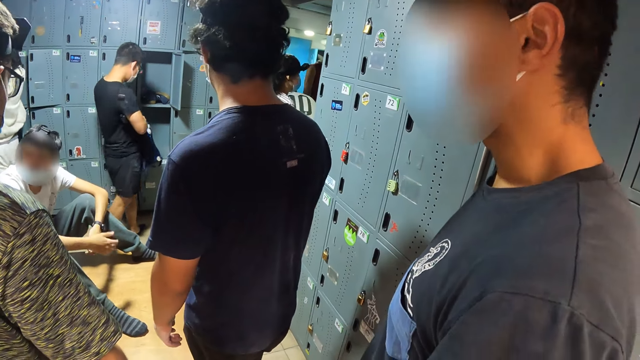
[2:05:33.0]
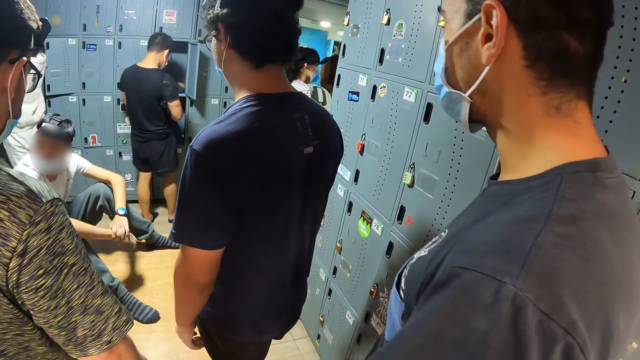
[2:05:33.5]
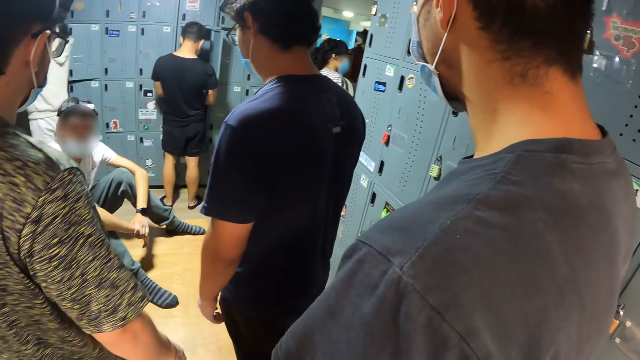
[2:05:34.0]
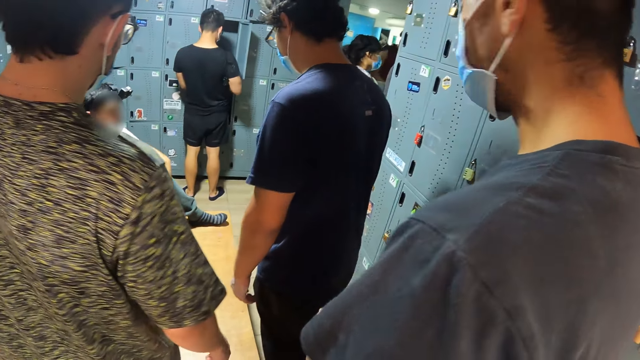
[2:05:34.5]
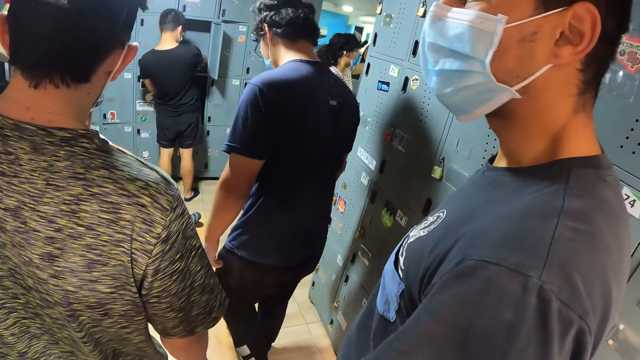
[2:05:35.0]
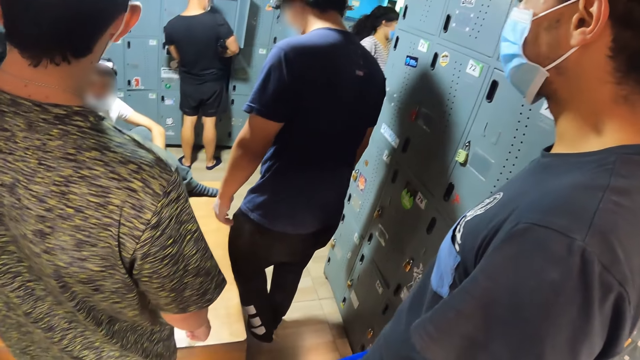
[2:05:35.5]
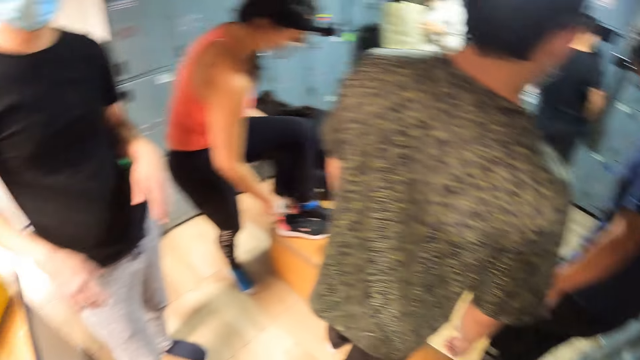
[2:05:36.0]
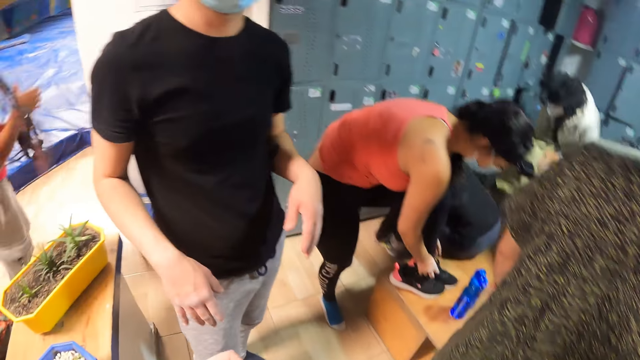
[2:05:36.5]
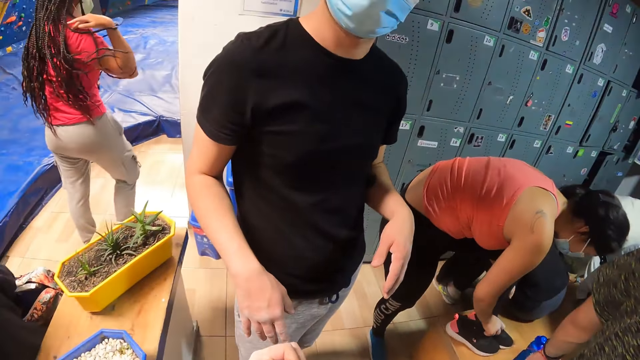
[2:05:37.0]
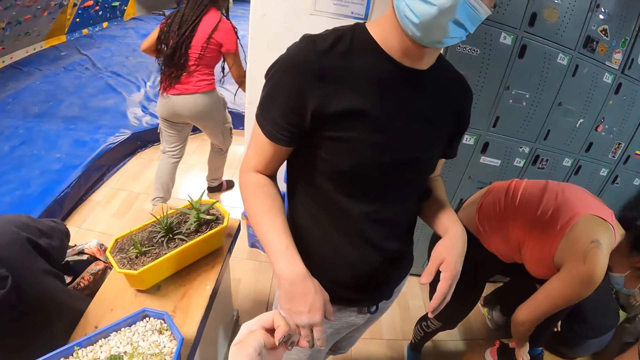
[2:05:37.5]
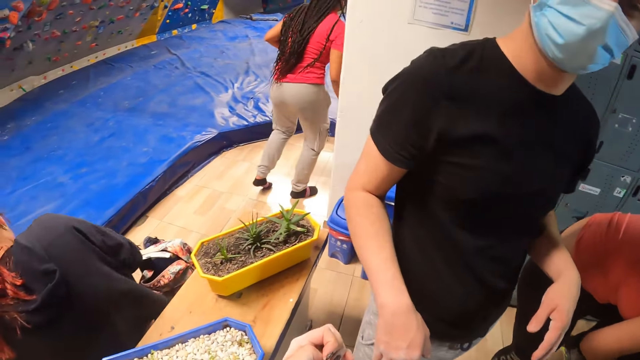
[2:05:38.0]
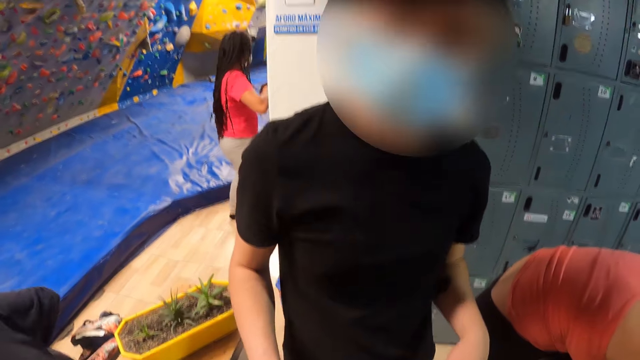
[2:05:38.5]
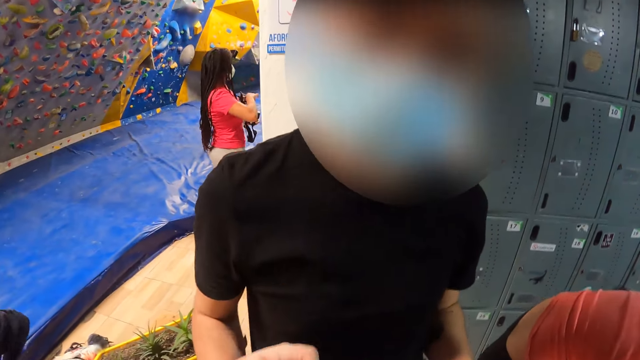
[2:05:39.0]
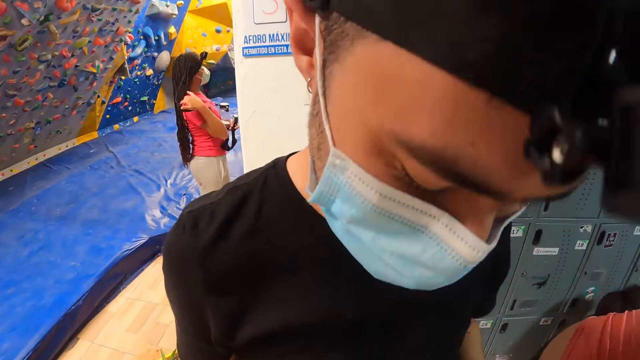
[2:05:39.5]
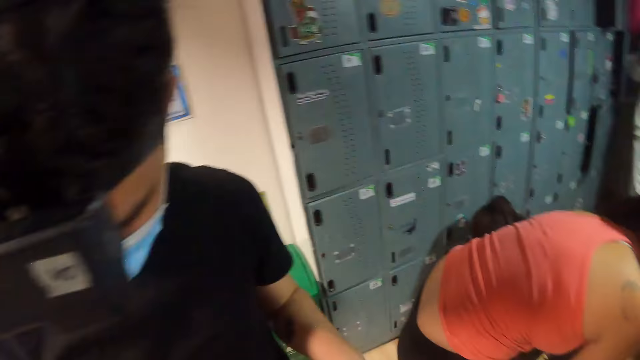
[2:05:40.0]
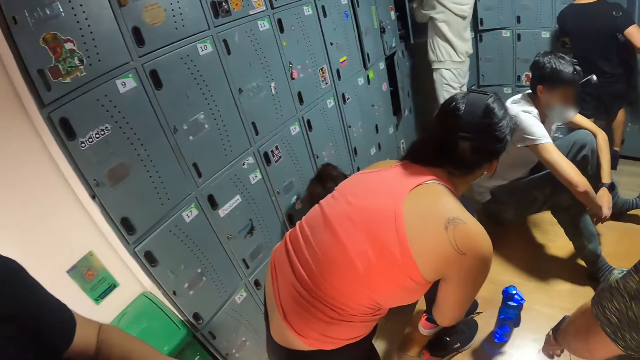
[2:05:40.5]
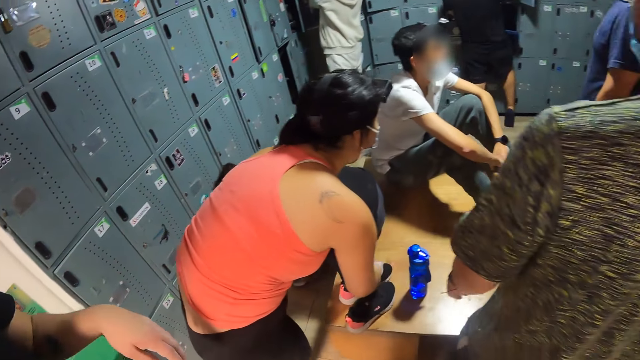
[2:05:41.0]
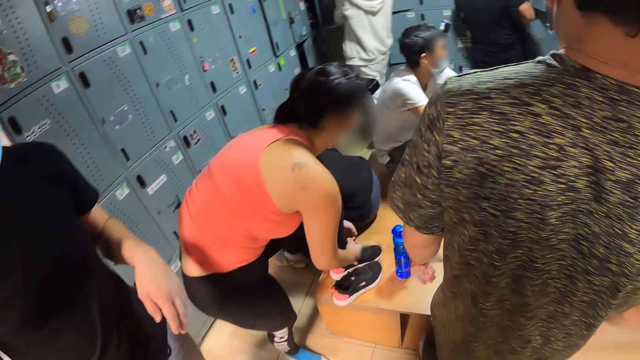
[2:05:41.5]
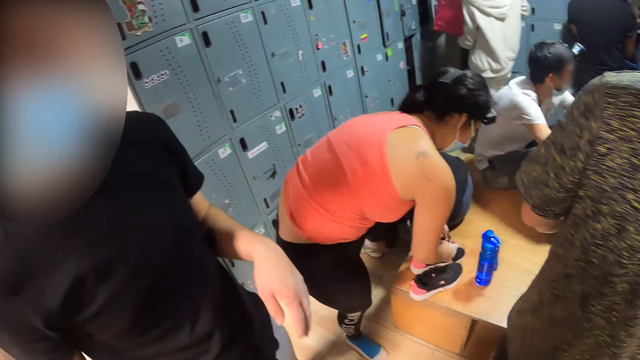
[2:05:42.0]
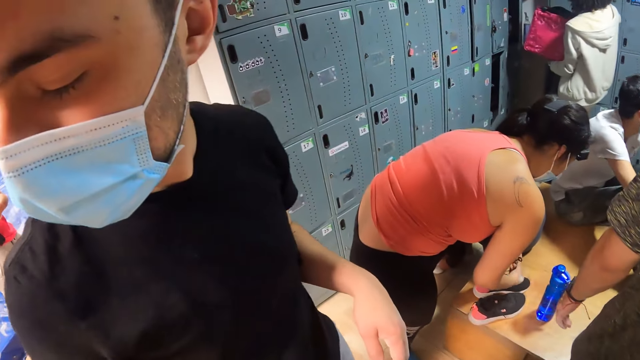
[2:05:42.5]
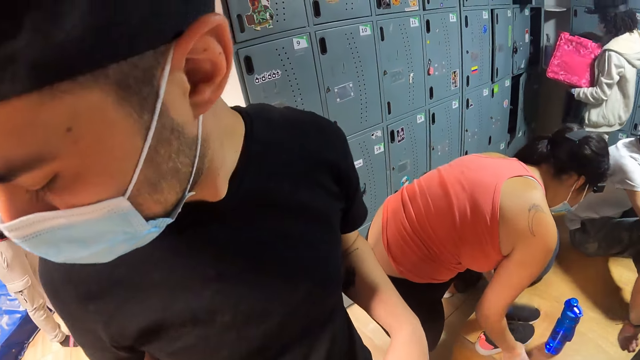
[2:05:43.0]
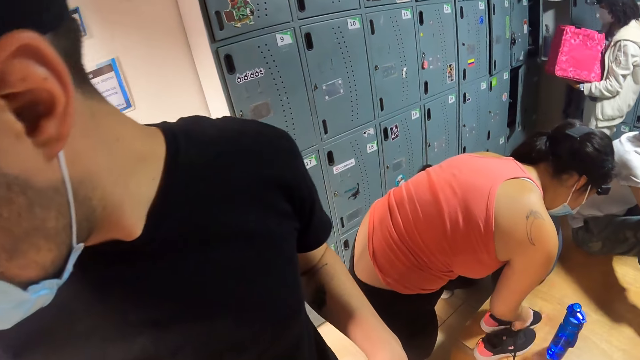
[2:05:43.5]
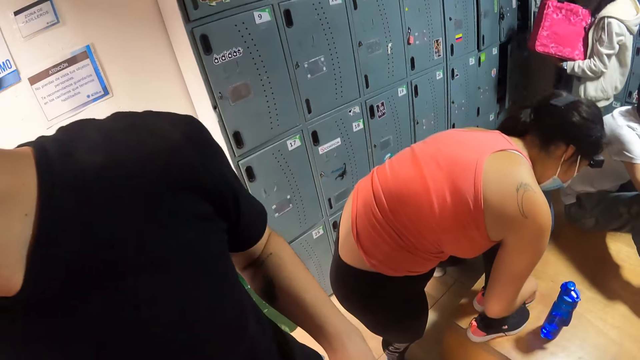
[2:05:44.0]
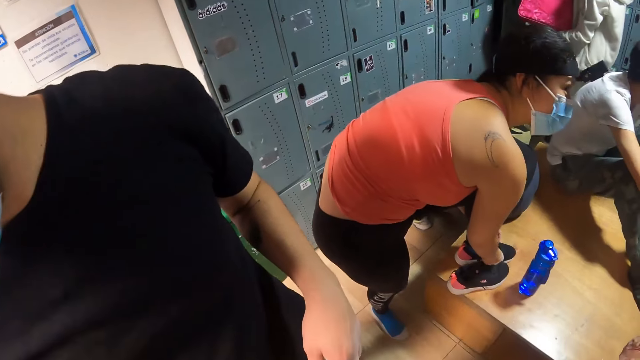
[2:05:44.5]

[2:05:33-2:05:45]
The camera wearer turns towards the man. They interact with the man.

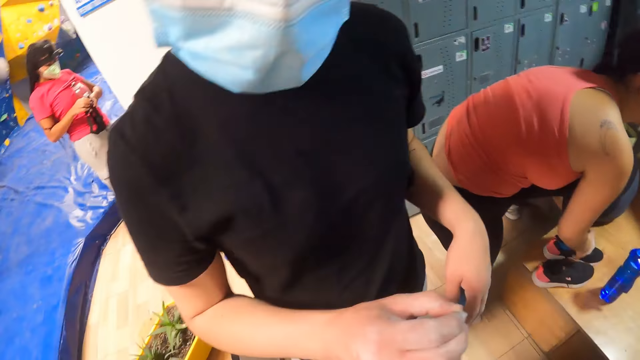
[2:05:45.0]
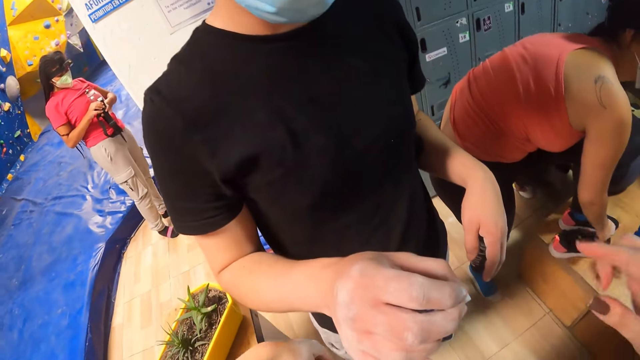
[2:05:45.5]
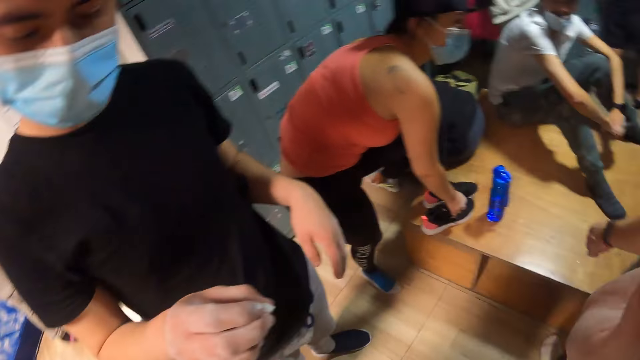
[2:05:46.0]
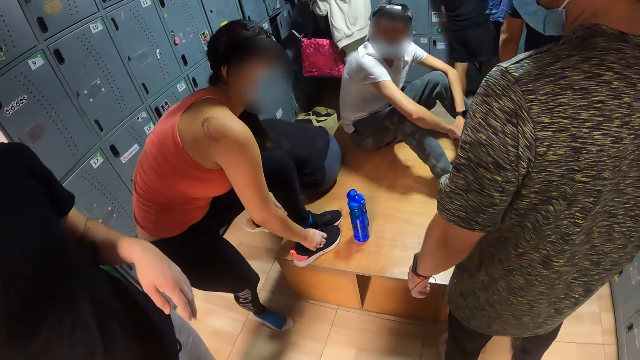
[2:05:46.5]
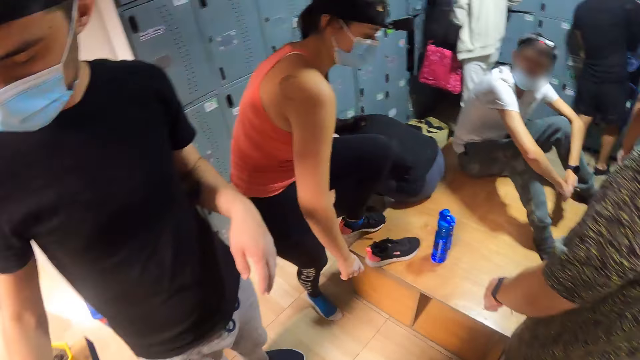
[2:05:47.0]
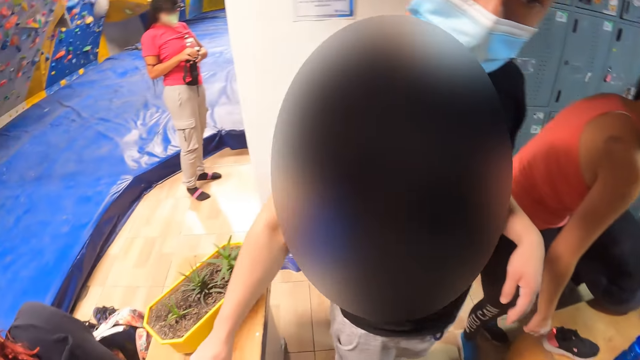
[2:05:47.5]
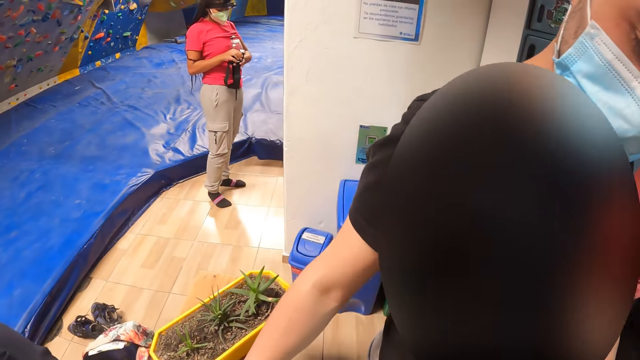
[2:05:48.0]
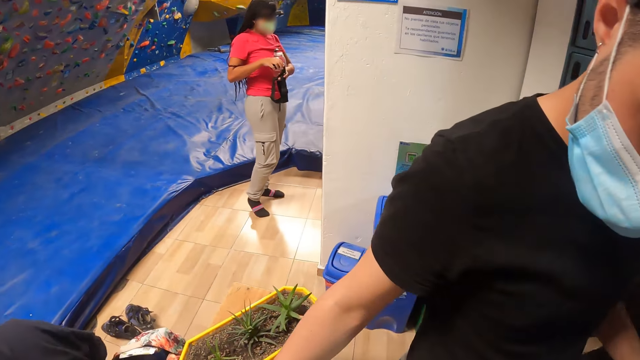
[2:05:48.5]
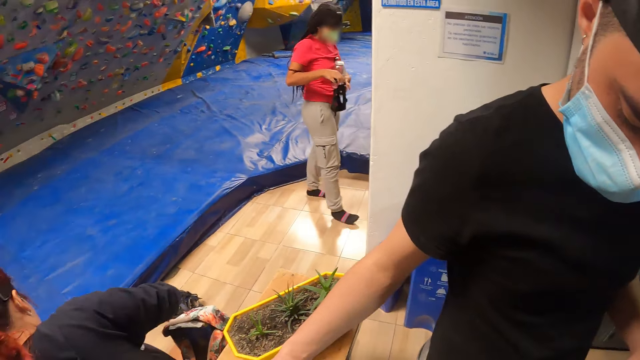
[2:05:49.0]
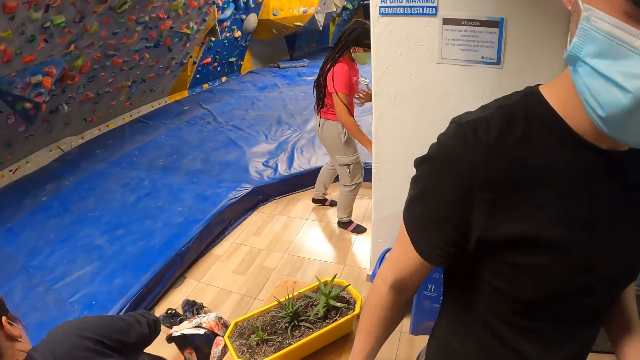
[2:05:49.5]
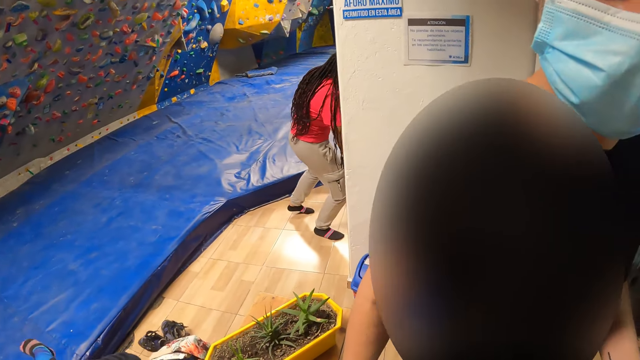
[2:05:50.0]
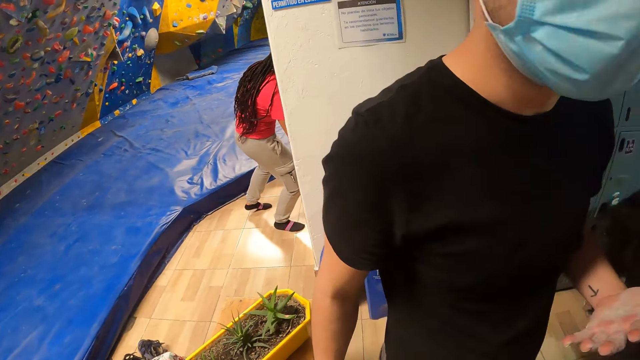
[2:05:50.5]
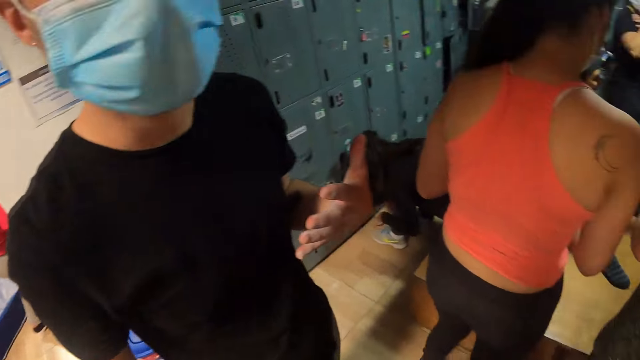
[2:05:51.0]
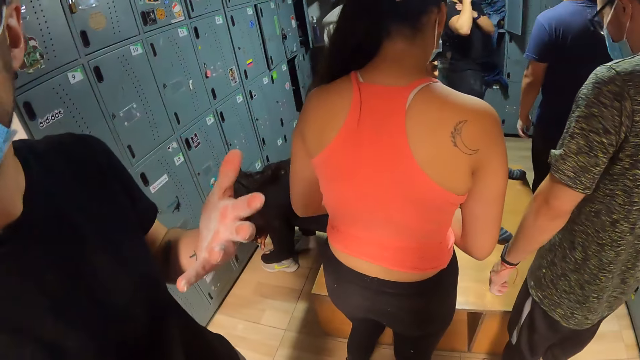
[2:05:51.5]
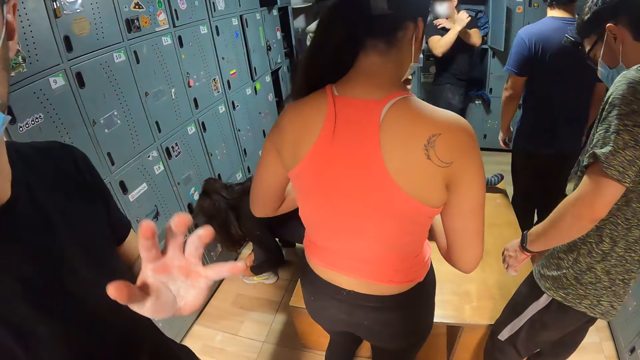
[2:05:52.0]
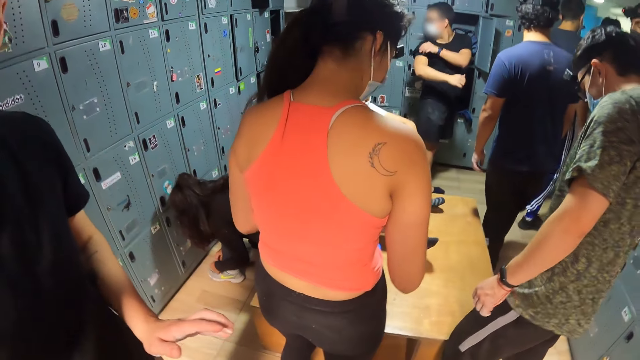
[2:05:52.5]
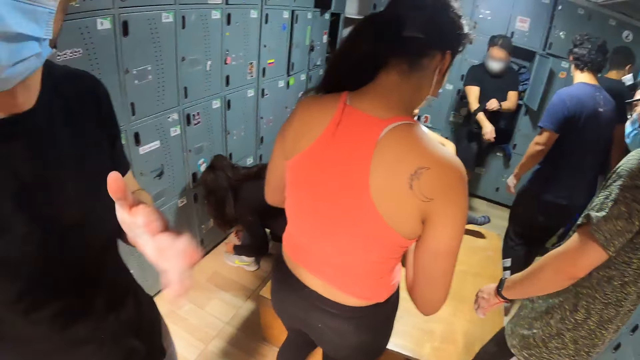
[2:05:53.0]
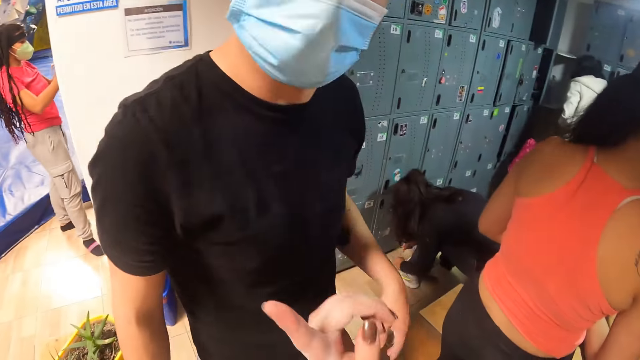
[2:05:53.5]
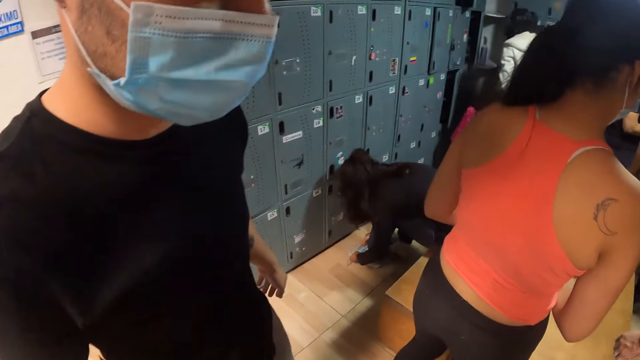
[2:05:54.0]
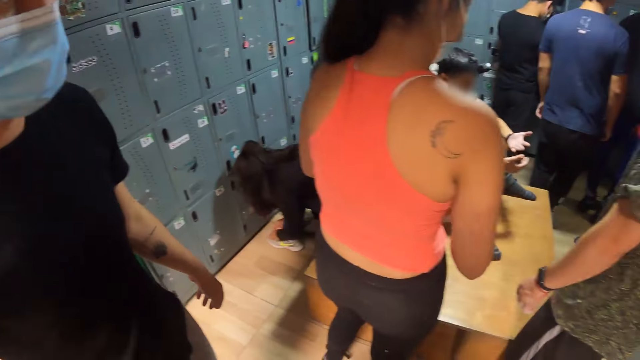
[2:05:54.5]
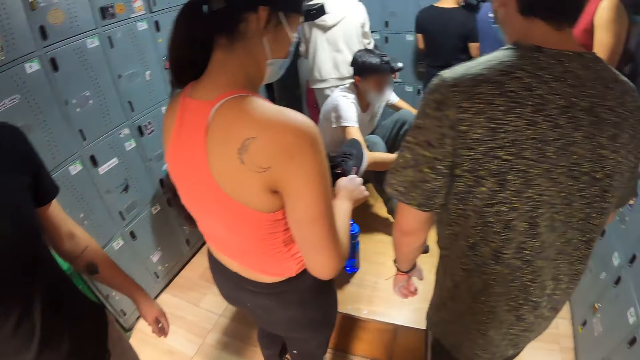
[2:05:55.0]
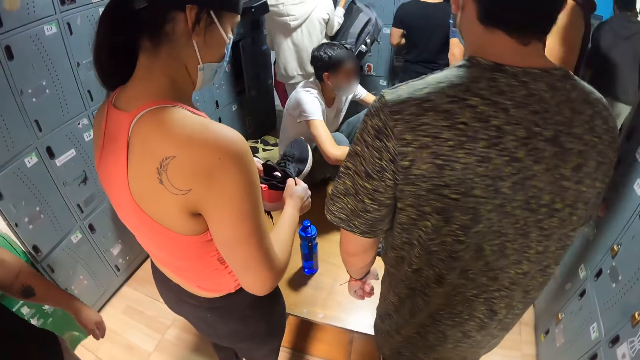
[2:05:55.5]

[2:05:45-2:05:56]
A person gestures with a hand.
